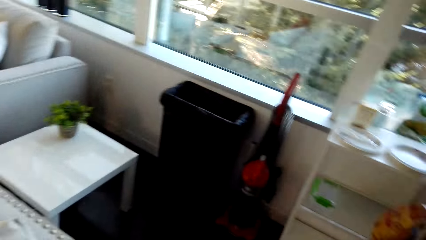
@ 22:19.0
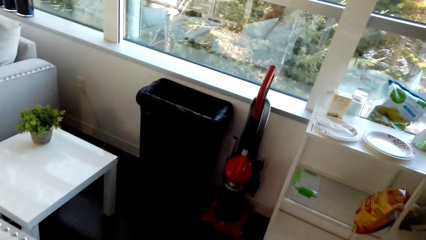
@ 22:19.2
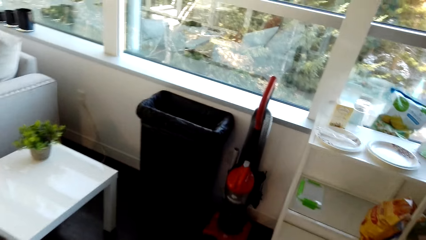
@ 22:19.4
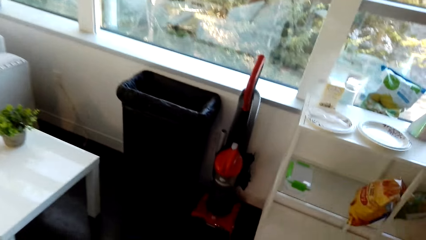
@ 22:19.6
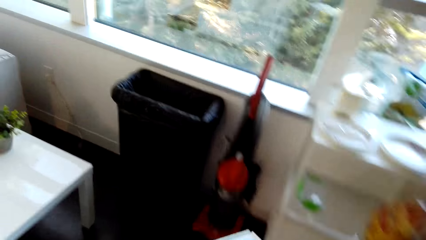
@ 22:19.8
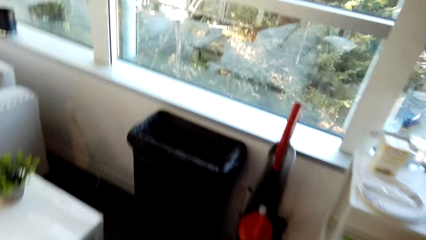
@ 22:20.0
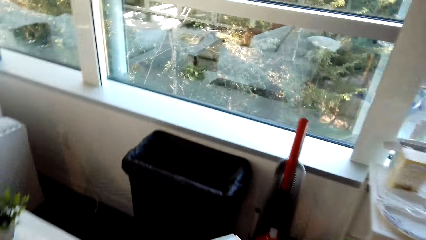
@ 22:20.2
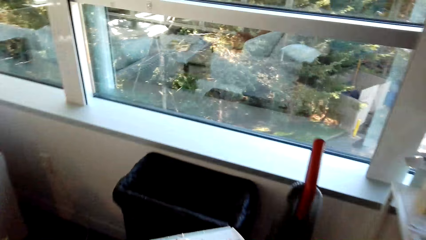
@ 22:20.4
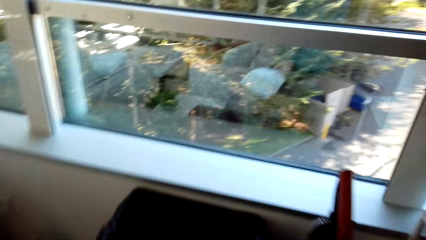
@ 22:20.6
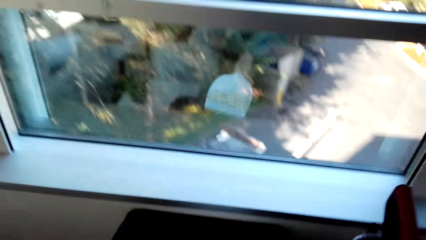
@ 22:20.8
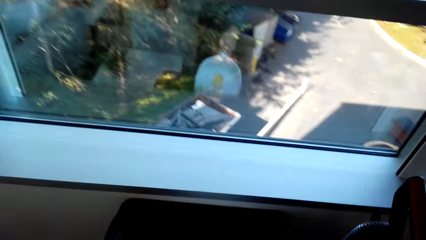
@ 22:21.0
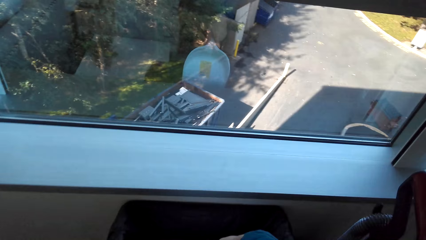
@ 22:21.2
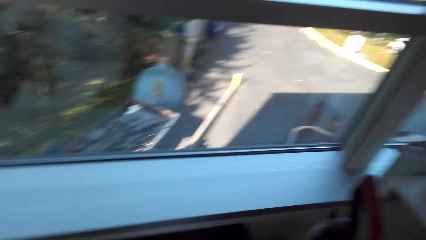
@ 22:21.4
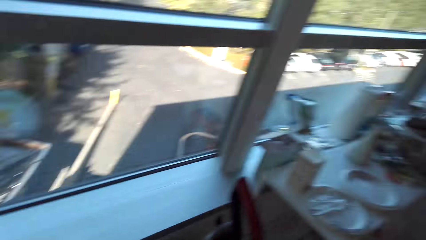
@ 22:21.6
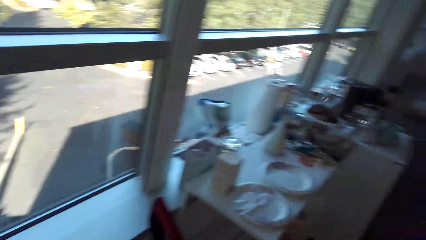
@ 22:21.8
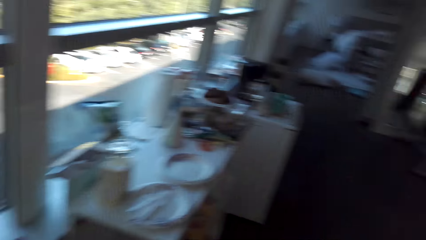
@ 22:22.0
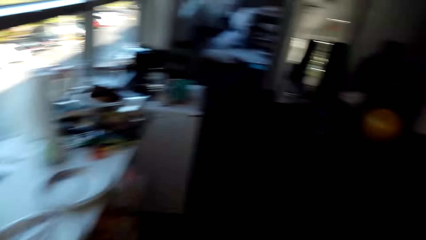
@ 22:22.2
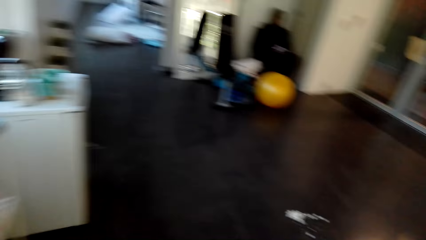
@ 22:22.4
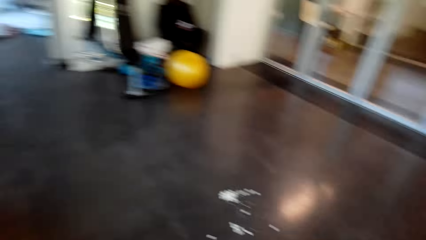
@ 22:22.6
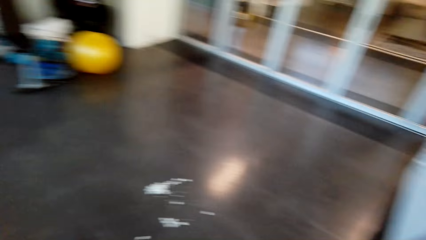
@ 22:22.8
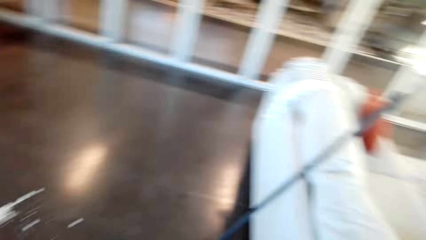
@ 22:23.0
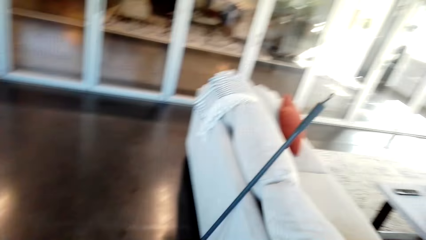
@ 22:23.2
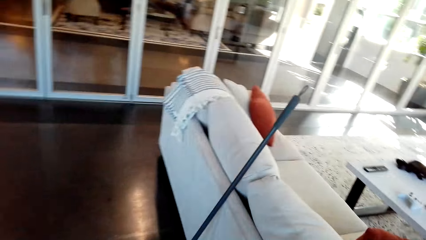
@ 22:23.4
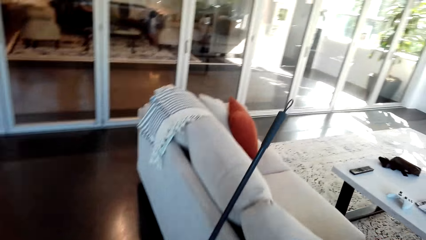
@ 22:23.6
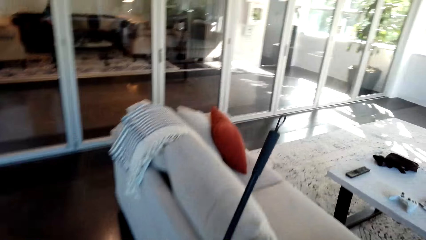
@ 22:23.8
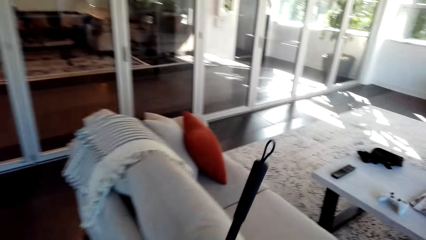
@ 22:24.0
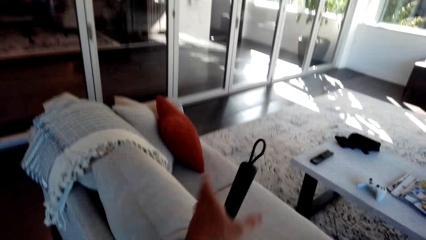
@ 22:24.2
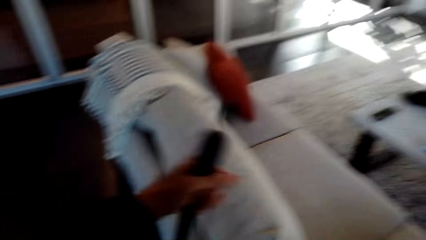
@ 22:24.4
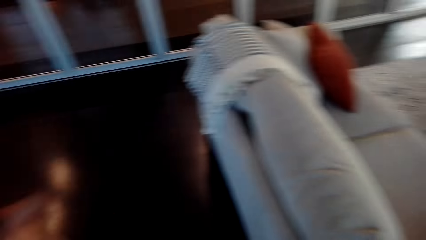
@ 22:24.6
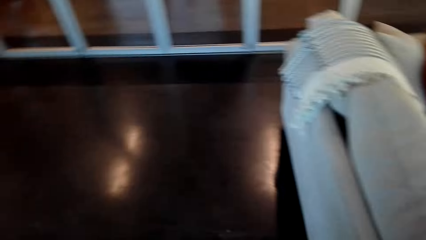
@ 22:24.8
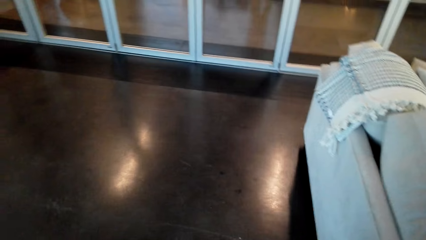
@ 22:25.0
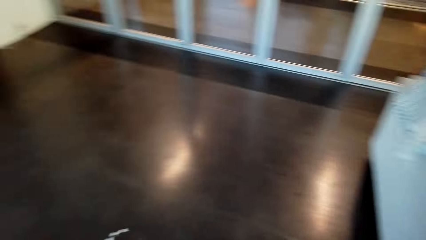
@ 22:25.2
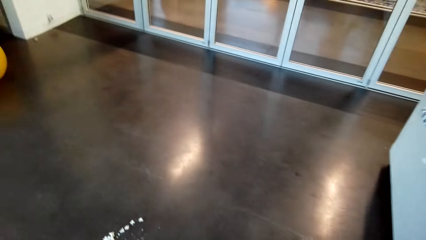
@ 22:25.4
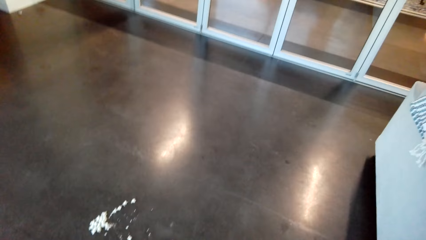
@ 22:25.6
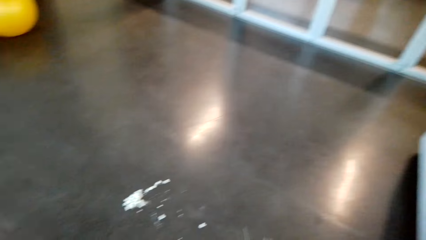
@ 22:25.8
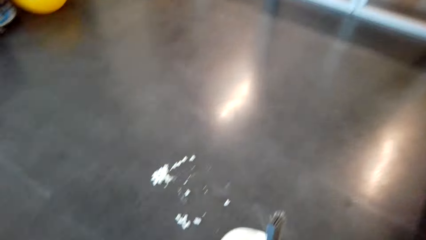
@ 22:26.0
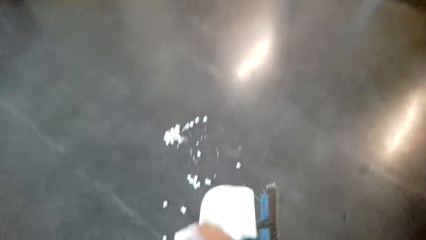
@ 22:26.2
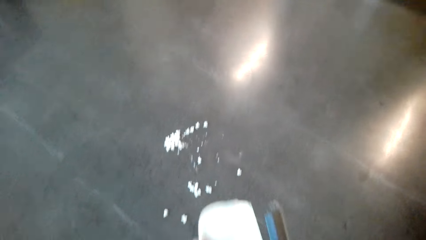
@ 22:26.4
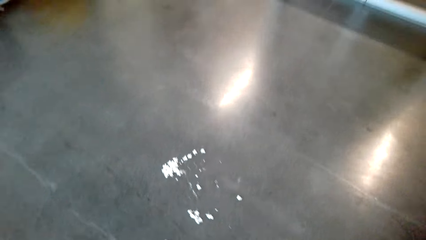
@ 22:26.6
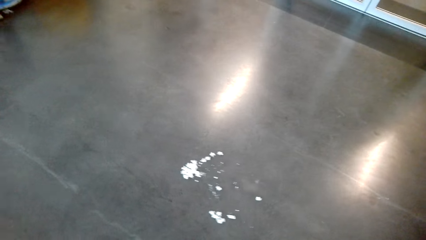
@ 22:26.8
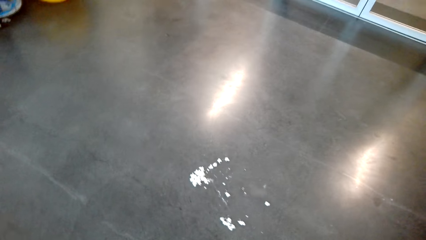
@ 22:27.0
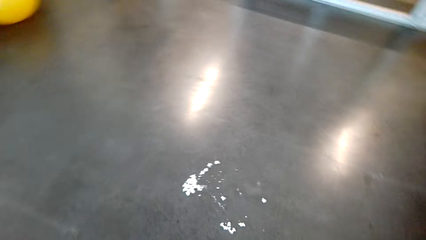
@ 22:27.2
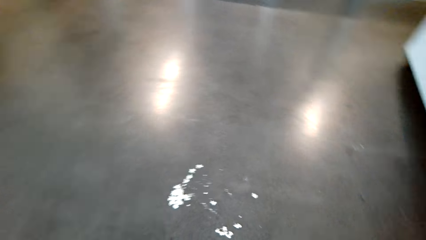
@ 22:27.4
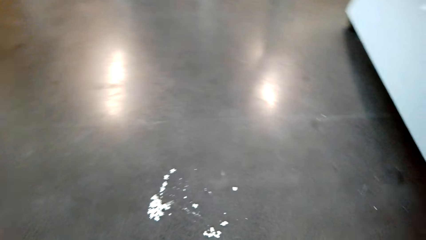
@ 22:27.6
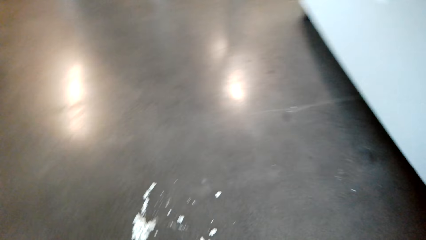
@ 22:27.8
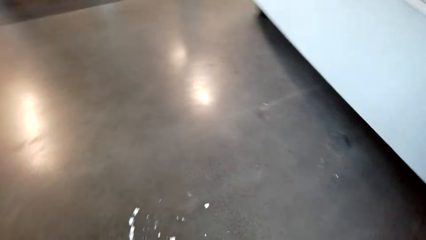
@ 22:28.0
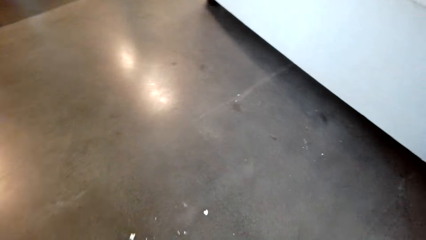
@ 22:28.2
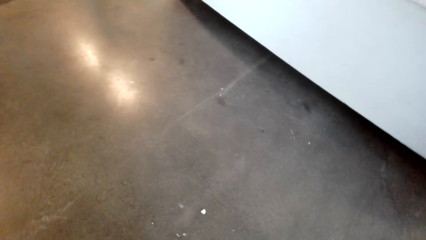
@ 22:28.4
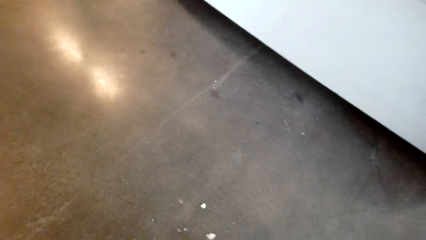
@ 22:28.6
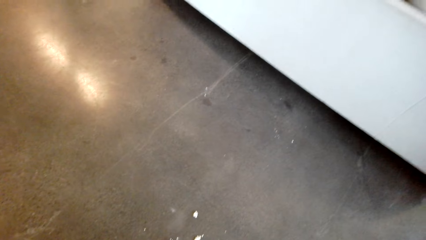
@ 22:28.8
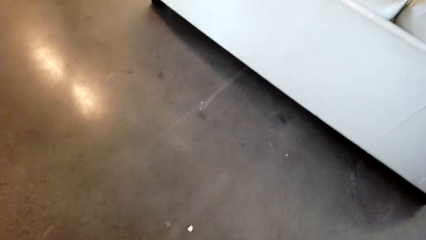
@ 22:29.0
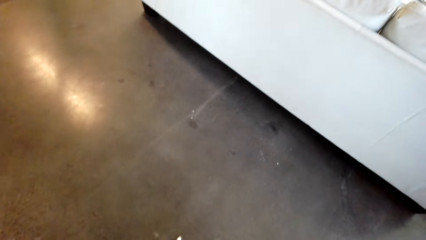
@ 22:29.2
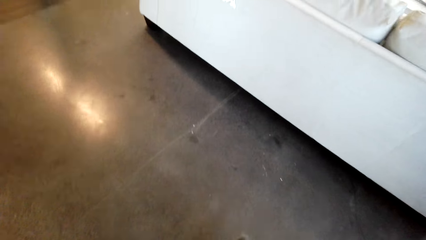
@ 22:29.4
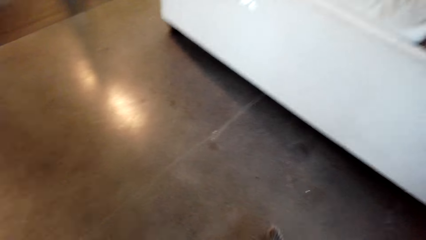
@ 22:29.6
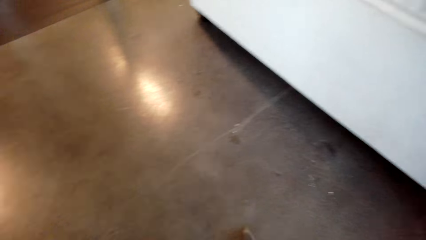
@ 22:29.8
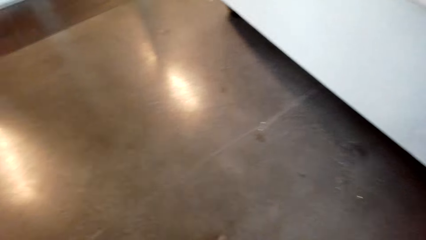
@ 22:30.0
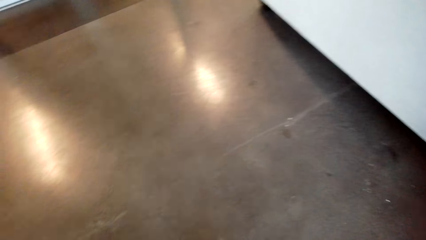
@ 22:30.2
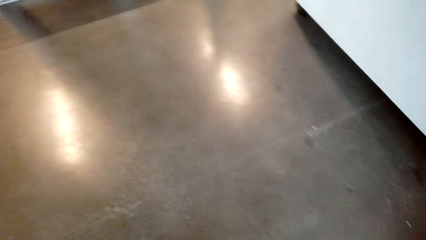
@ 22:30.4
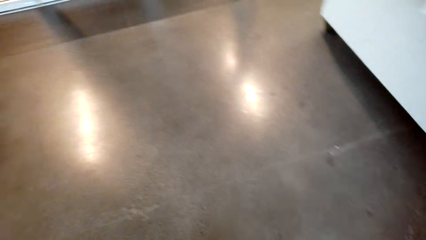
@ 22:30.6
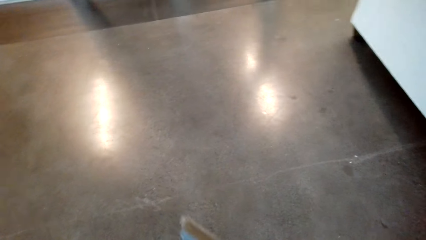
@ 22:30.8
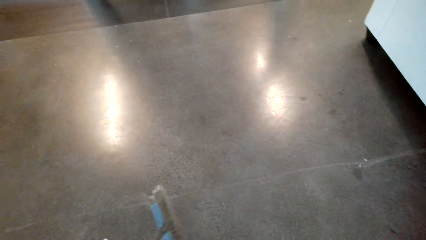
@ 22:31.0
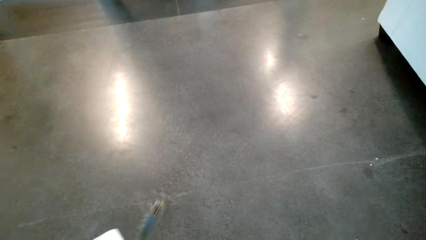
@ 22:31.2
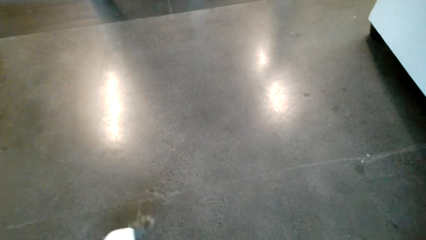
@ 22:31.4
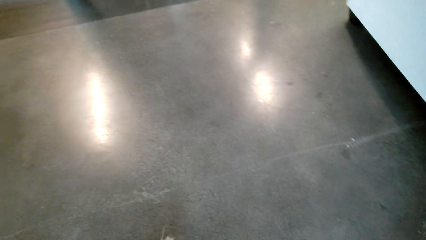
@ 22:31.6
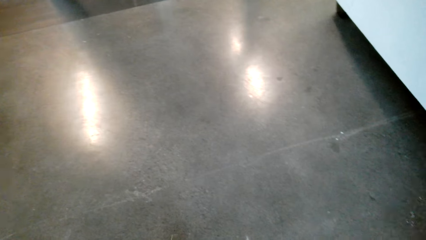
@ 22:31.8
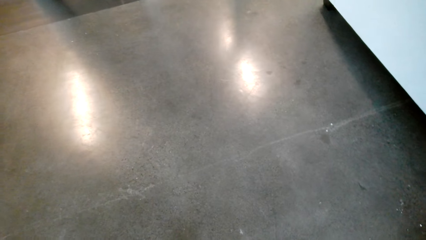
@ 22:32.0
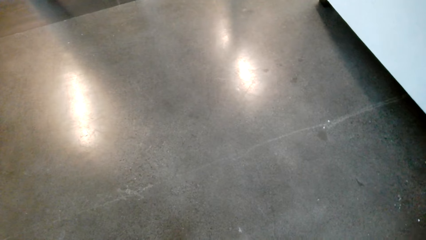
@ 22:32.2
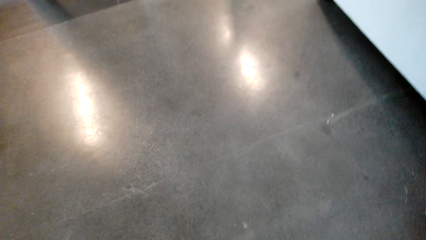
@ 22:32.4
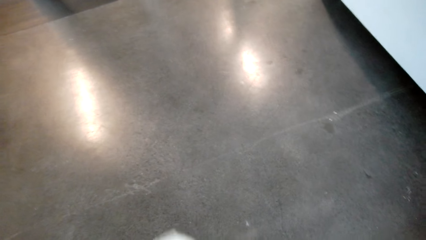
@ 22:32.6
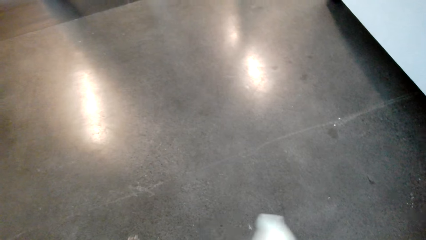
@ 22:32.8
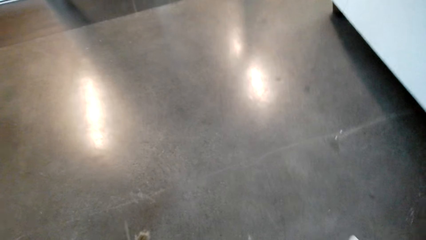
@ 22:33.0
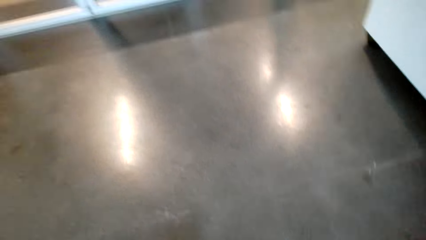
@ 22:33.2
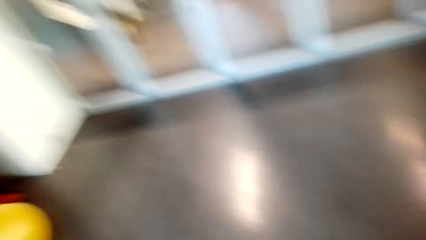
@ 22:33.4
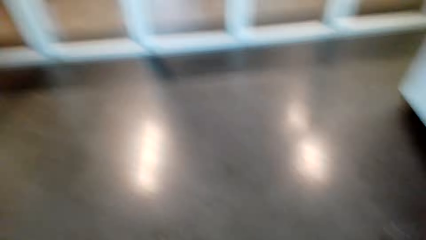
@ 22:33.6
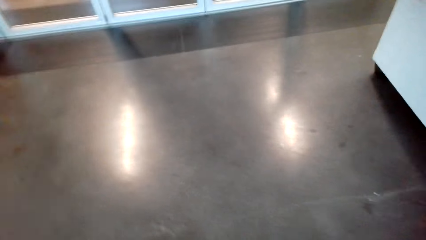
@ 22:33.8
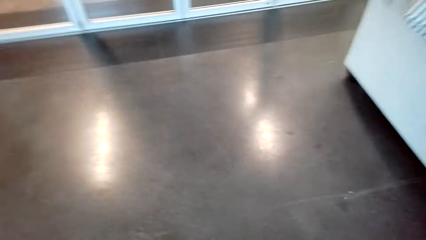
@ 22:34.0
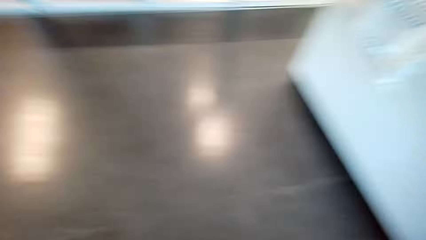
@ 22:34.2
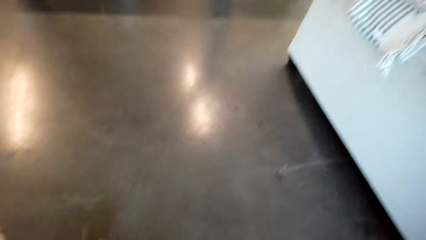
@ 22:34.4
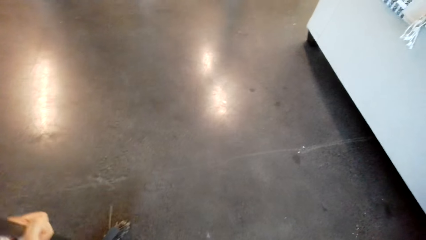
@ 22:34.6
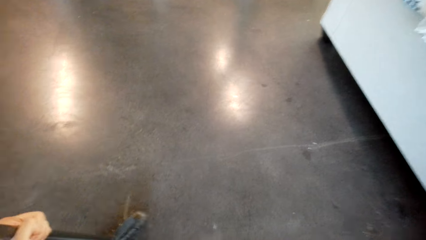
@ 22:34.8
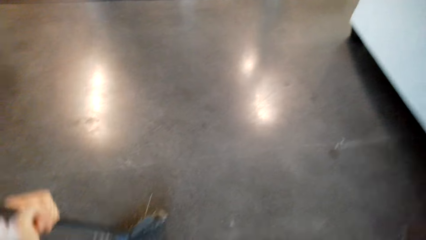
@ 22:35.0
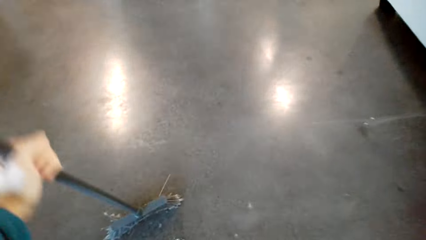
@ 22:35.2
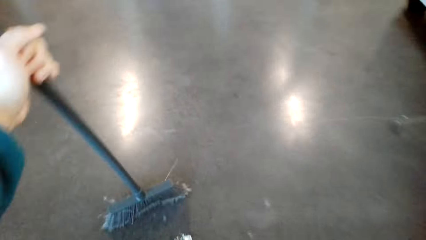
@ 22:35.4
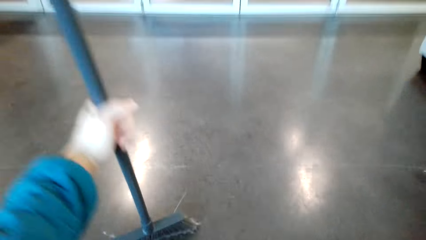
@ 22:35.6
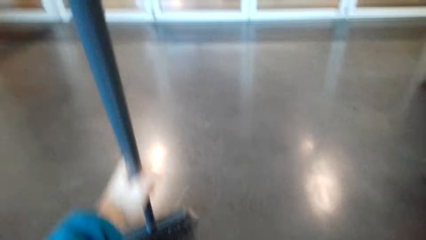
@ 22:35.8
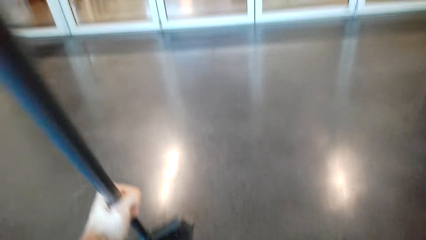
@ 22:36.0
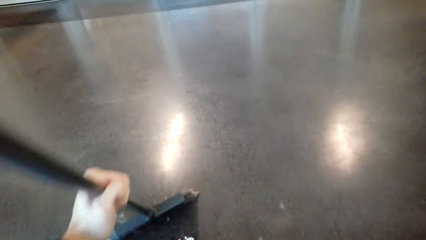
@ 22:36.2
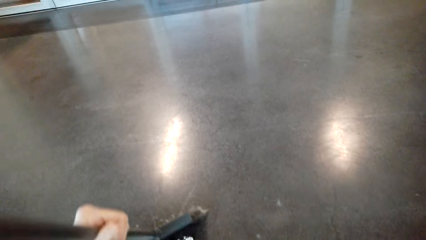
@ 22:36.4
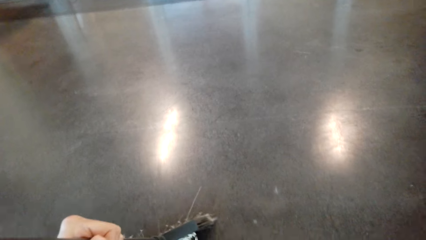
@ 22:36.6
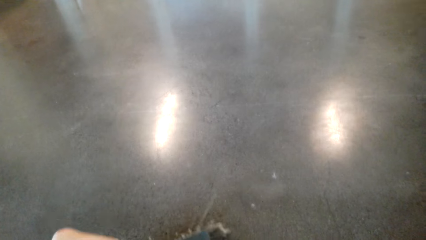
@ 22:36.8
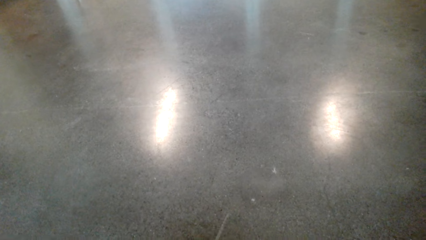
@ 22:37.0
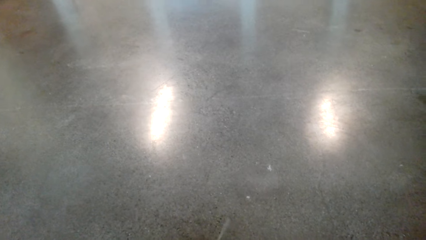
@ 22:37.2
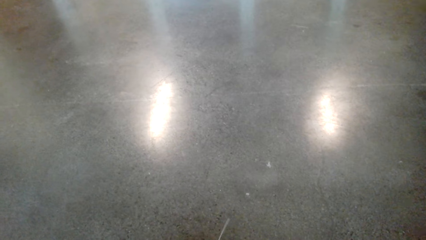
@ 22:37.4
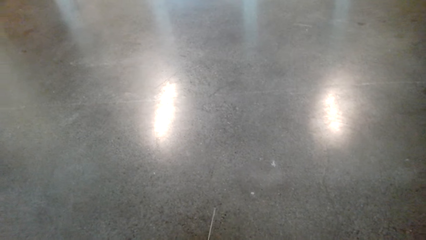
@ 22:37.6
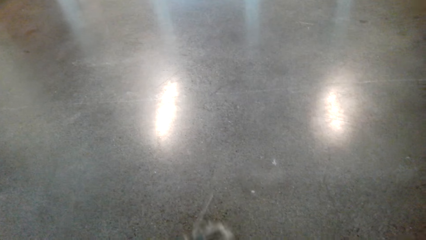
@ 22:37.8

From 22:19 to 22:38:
The camera wearer walks around the house. They pour the dirt in the dustbin and walk around. They take the broom and sweep litter into the dustpan.
